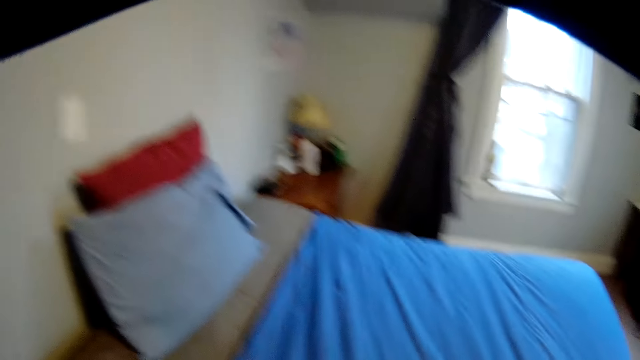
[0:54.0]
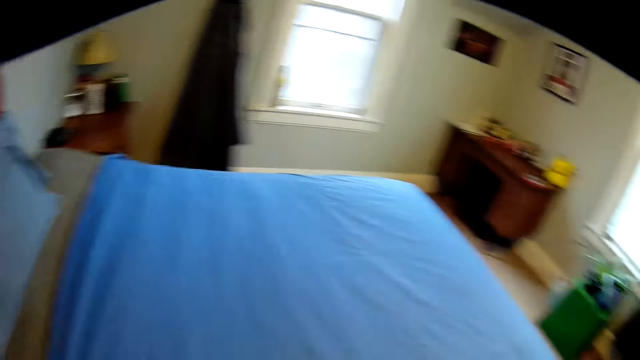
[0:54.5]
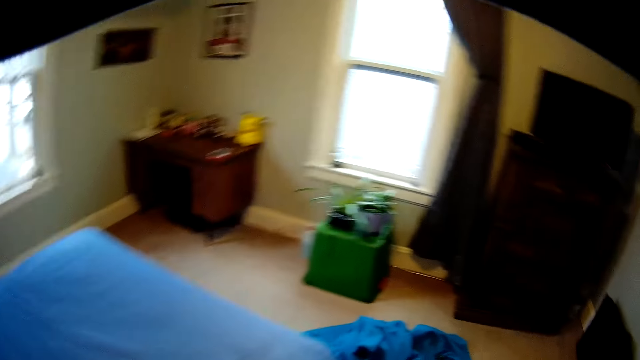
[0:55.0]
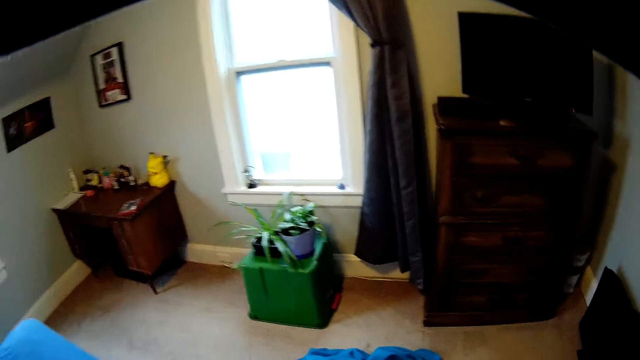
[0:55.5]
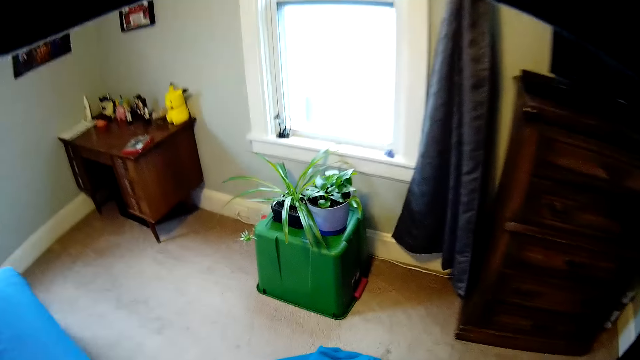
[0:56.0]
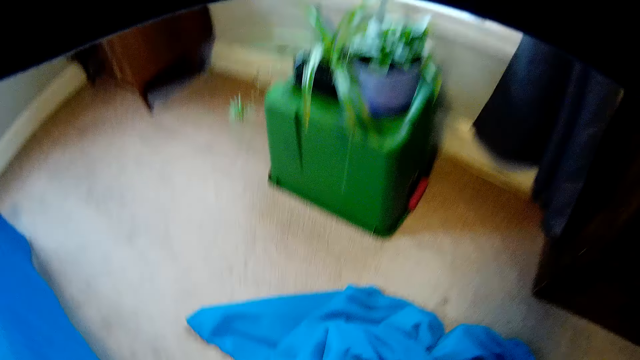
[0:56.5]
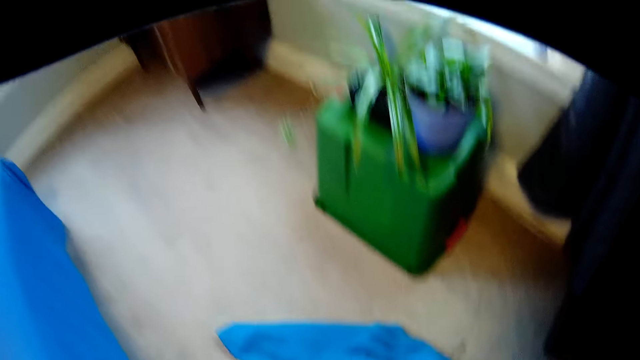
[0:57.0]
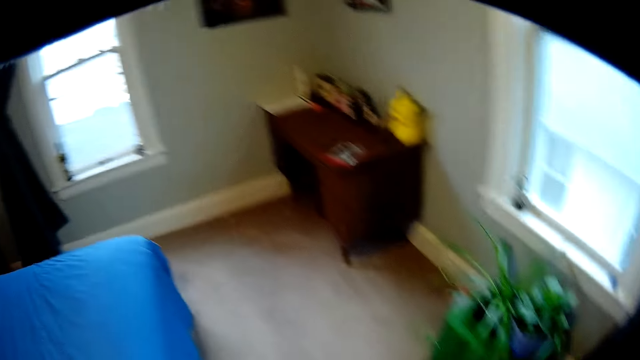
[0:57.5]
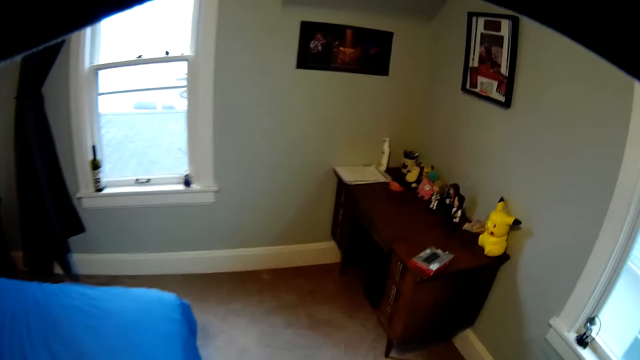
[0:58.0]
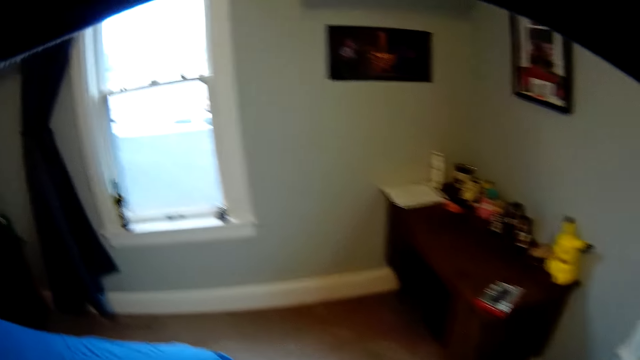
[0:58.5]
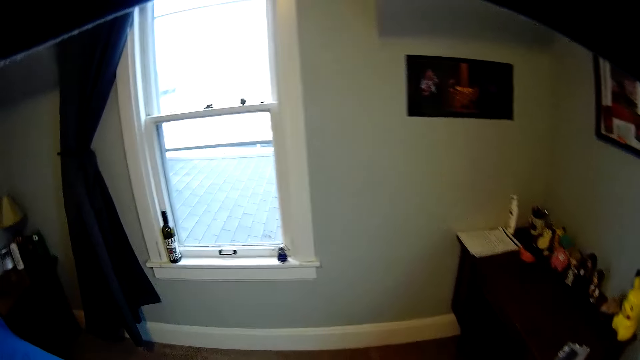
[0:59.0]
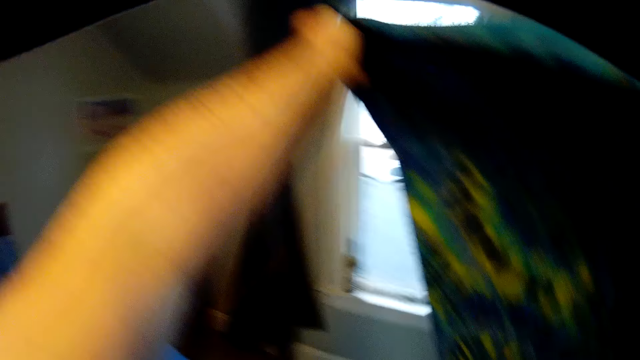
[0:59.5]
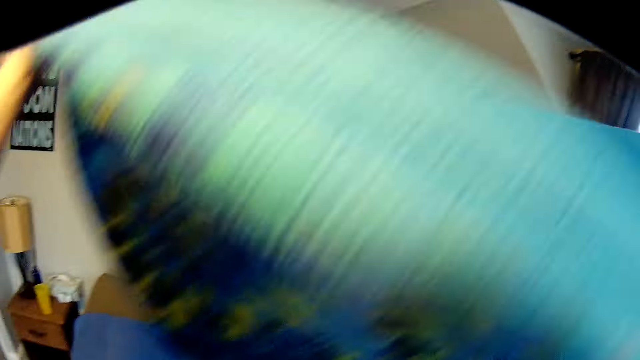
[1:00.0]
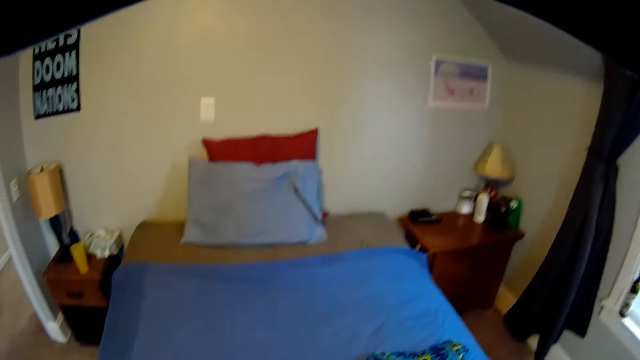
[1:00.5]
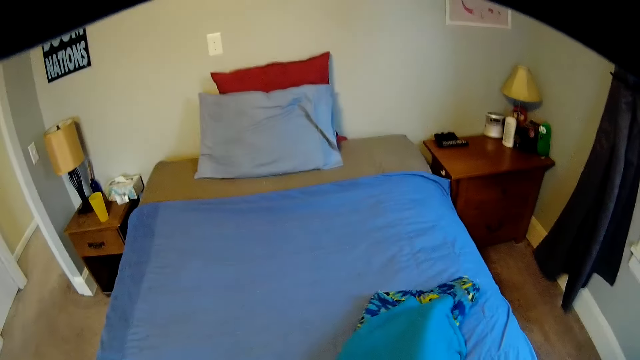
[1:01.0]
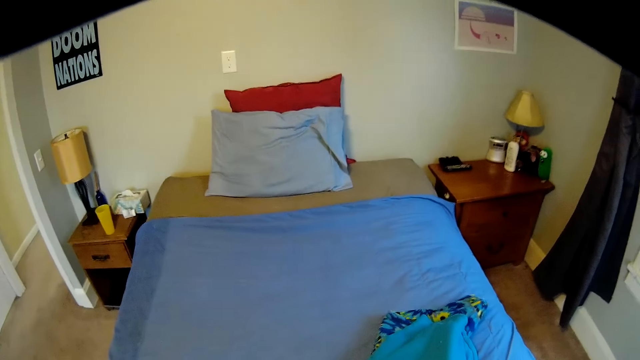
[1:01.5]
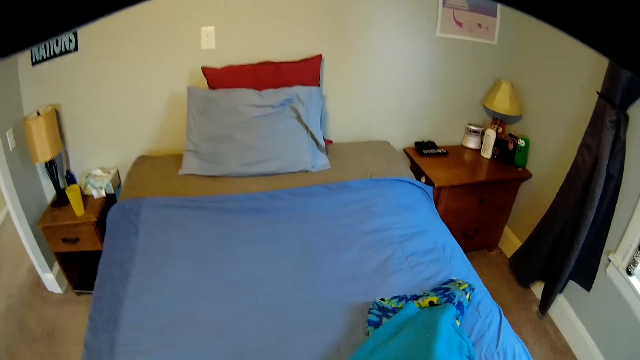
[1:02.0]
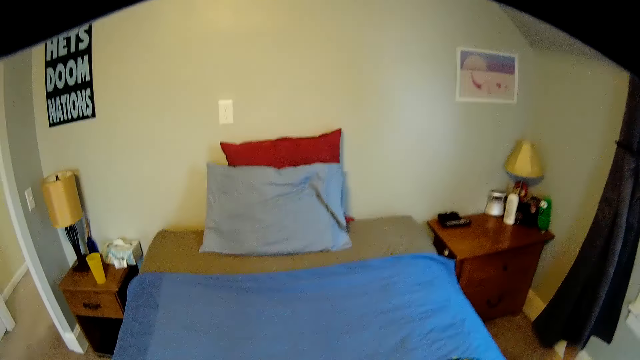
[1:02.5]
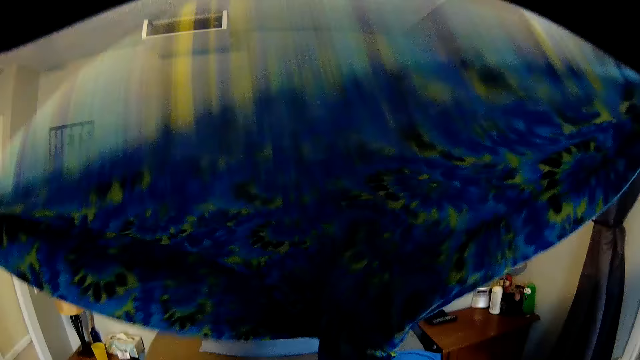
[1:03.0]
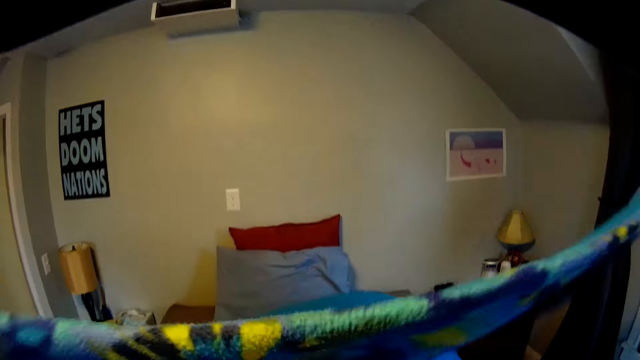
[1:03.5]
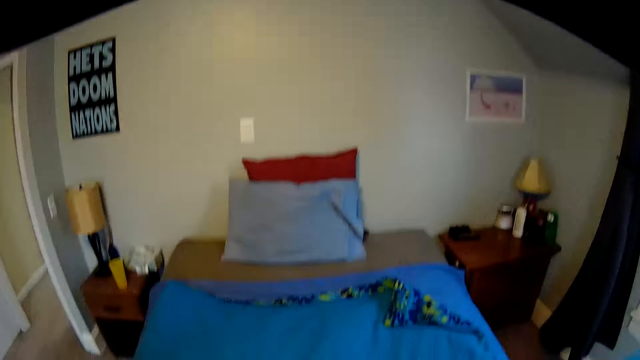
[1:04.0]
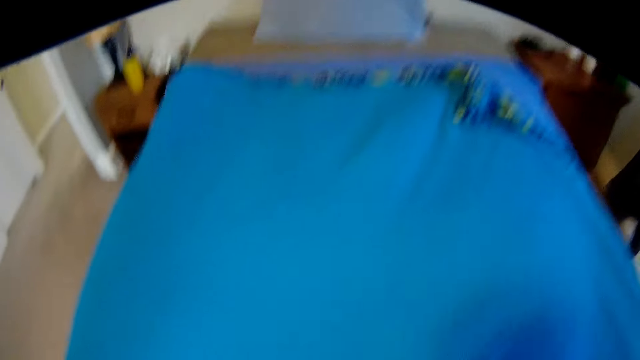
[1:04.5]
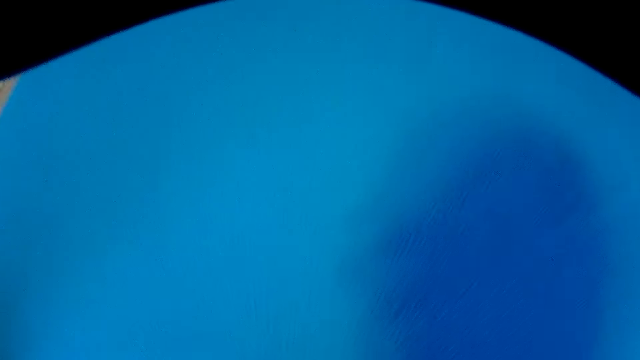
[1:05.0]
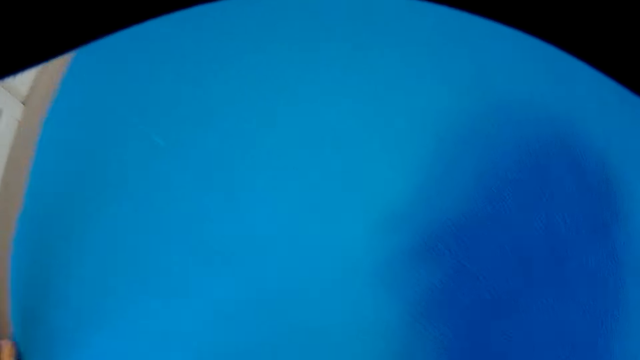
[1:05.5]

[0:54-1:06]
The camera wearer picks up the bedsheet. They spread the bedsheet.

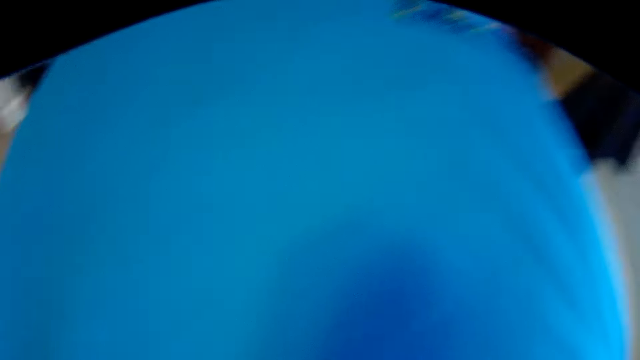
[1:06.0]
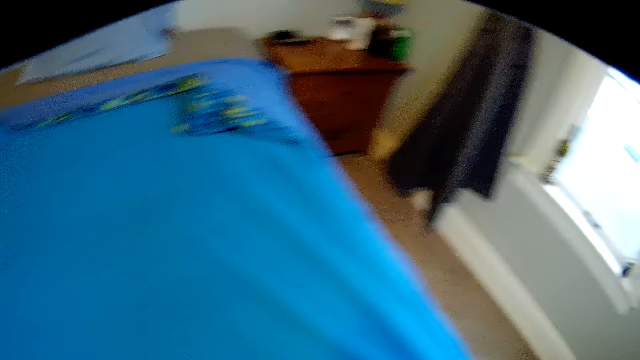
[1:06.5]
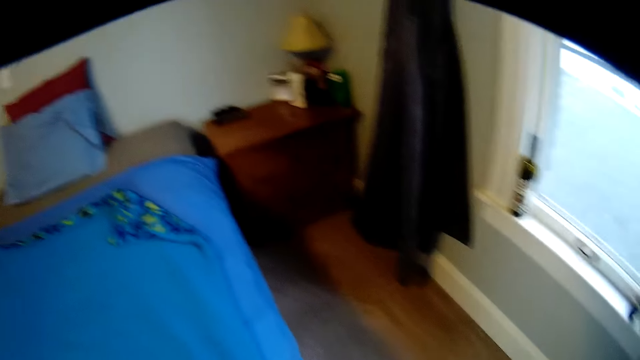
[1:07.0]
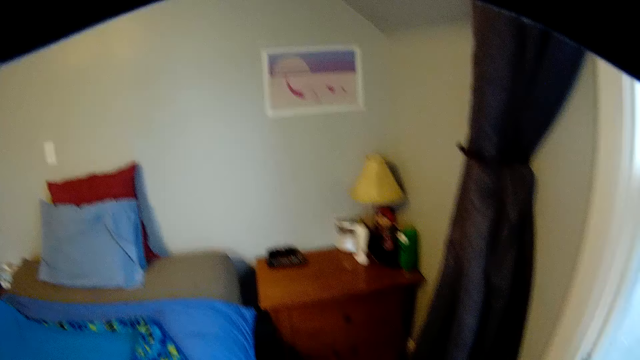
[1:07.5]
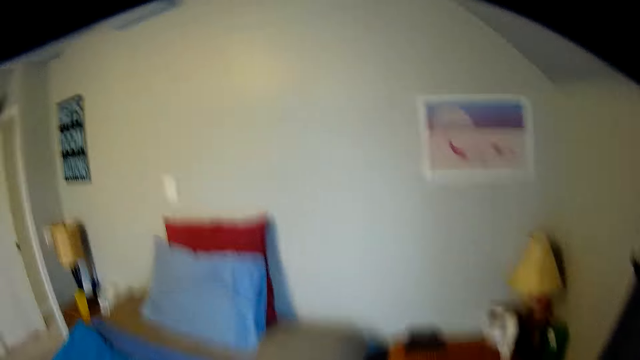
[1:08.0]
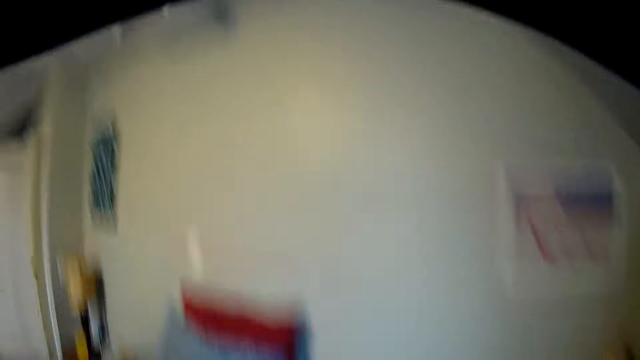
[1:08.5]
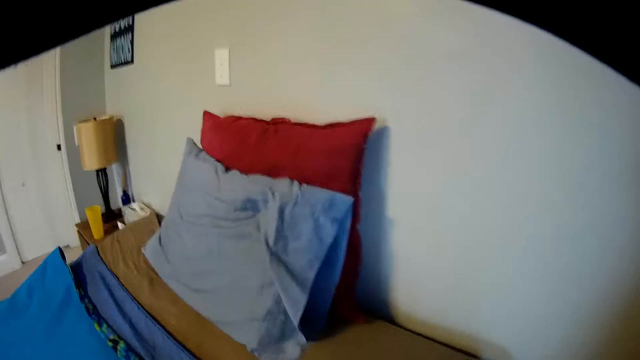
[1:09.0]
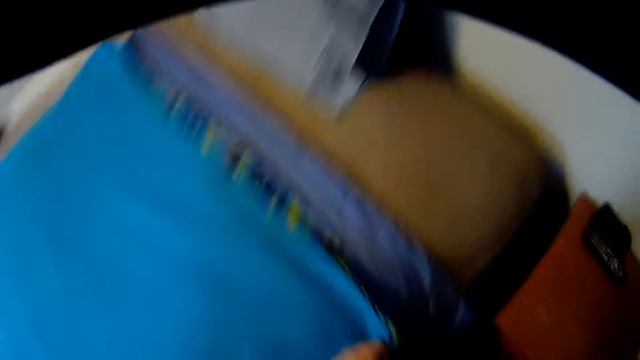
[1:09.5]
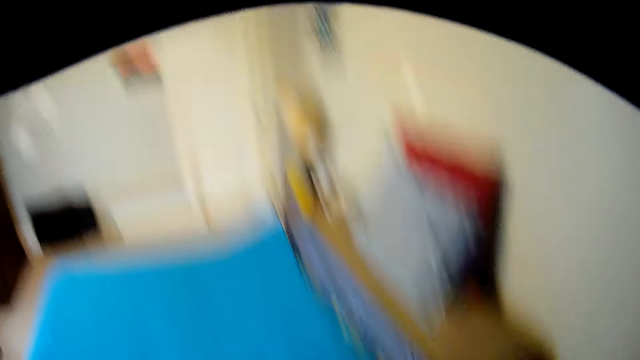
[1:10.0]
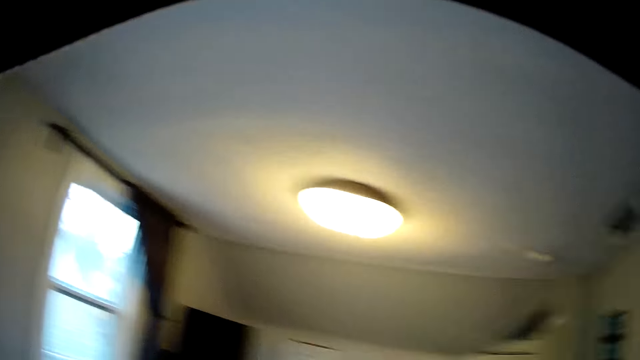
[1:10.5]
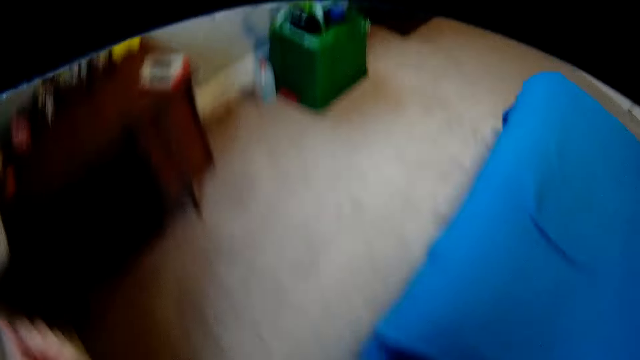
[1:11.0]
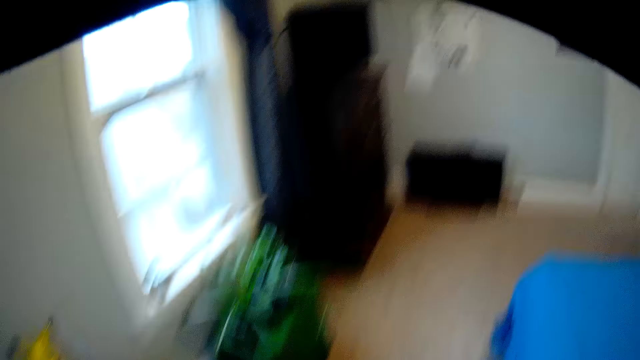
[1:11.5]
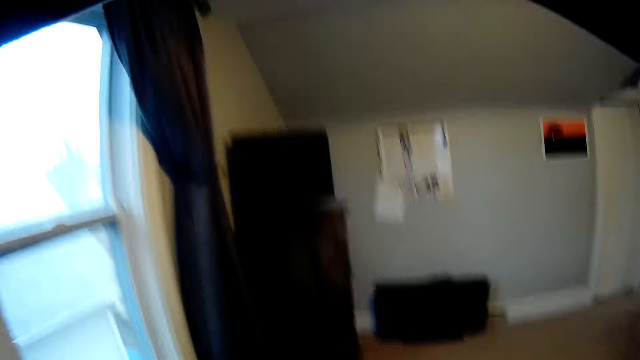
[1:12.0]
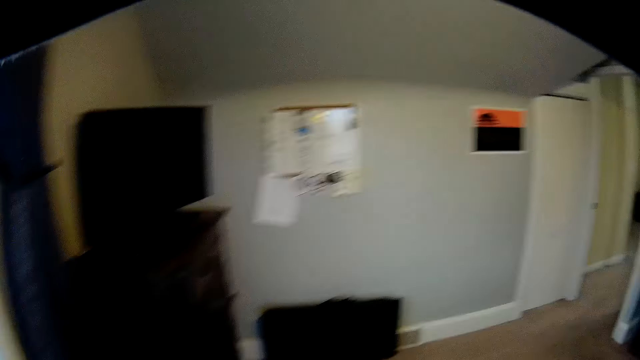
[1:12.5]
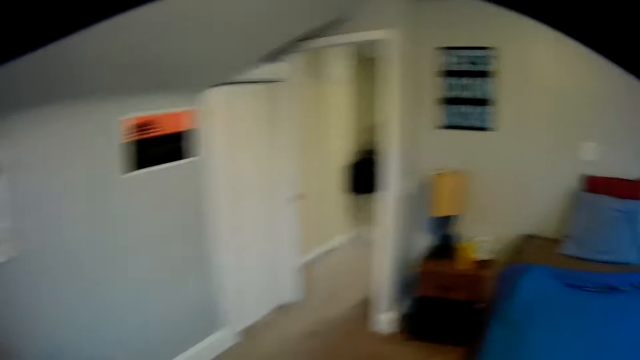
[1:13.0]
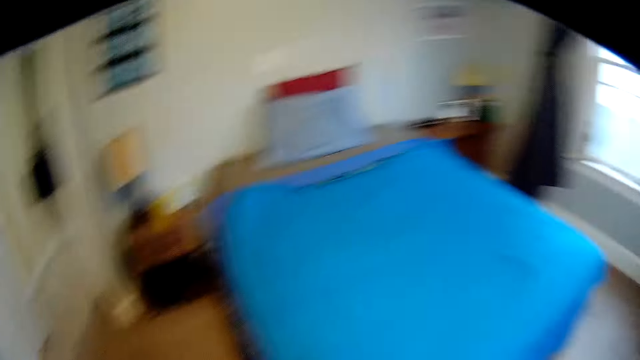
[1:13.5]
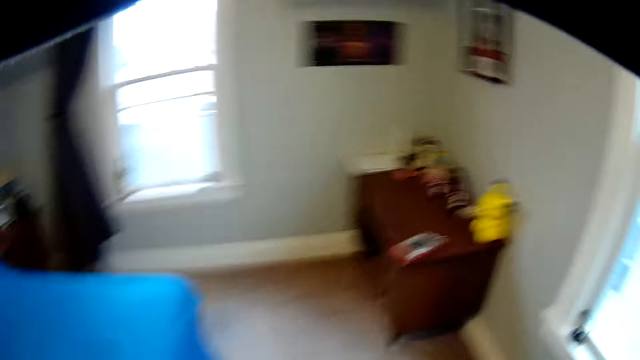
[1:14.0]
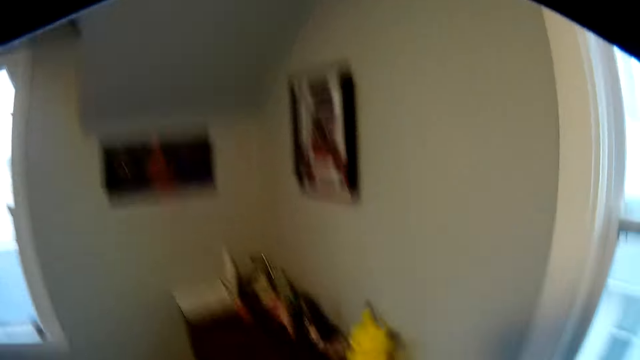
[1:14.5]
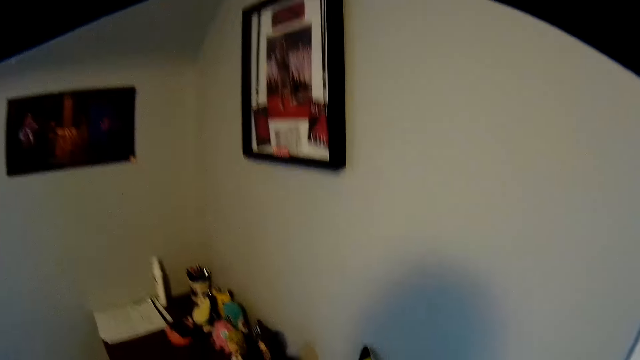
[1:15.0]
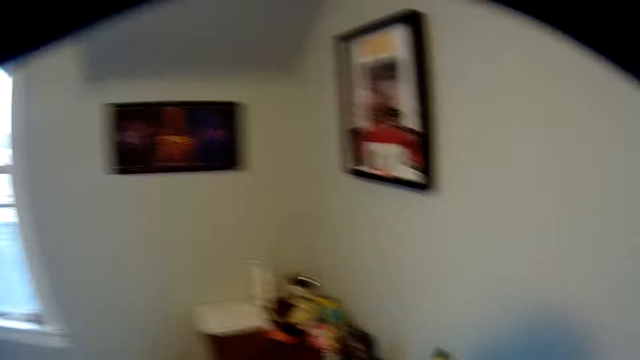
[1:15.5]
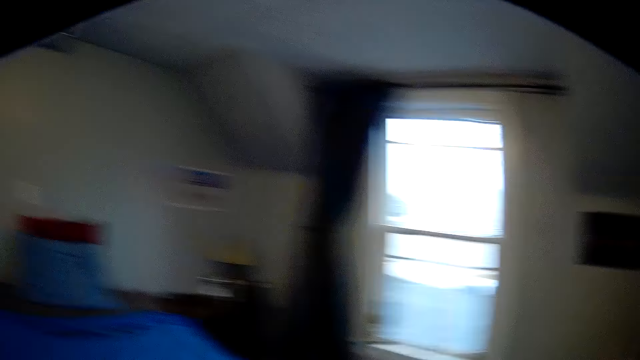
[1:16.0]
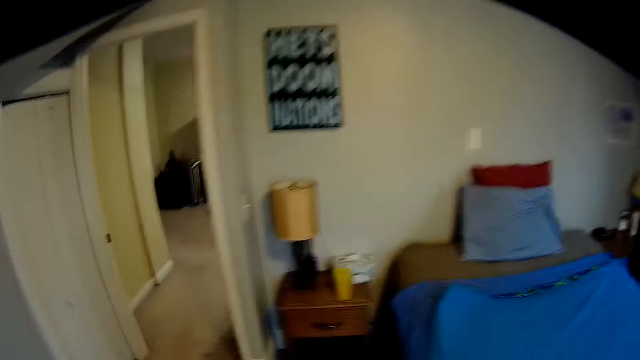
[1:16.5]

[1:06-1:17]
The camera wearer watches the background.
